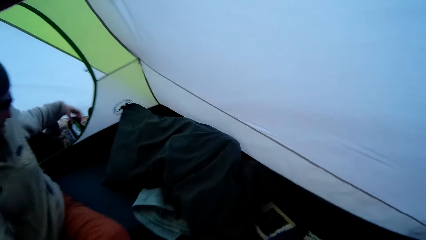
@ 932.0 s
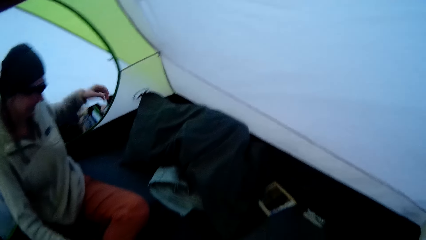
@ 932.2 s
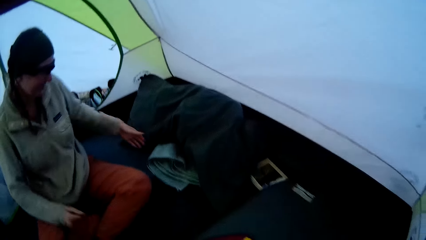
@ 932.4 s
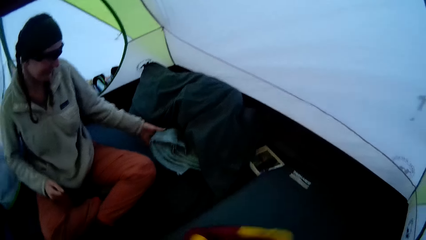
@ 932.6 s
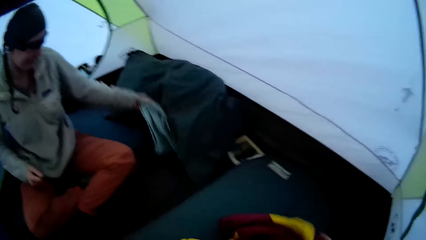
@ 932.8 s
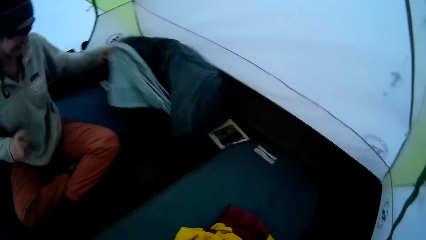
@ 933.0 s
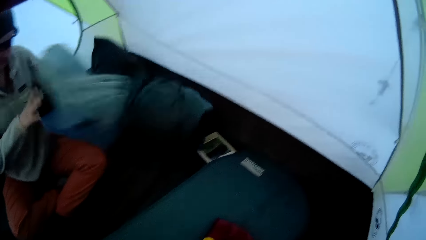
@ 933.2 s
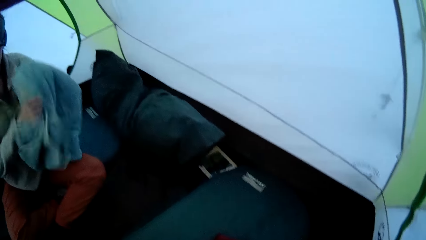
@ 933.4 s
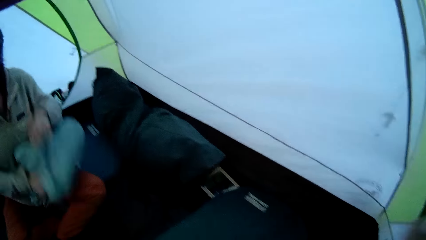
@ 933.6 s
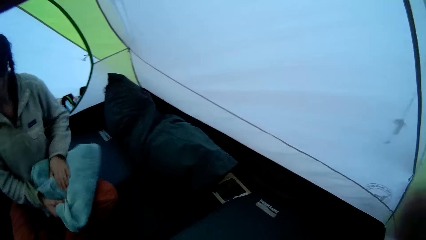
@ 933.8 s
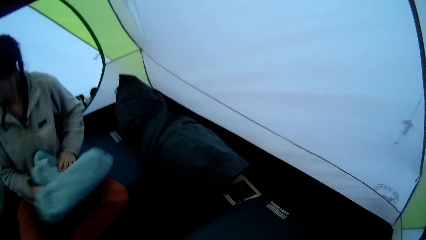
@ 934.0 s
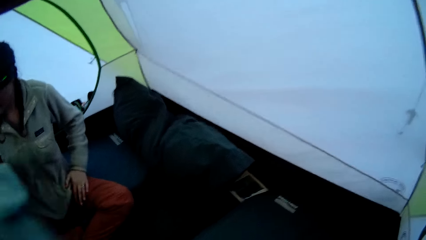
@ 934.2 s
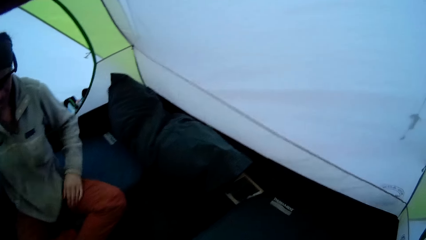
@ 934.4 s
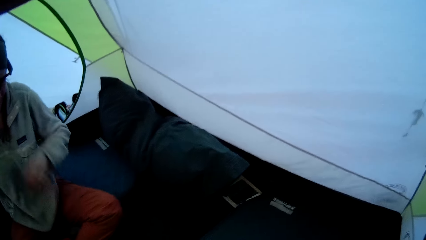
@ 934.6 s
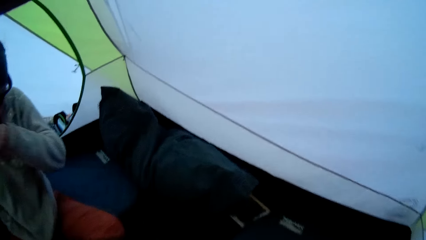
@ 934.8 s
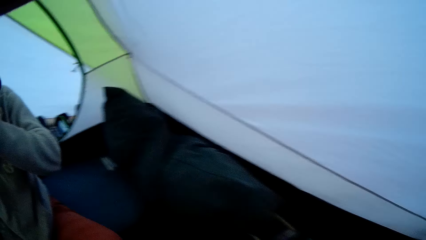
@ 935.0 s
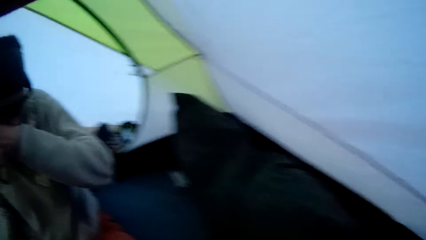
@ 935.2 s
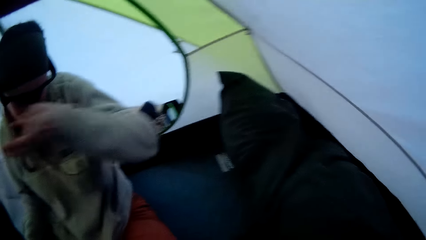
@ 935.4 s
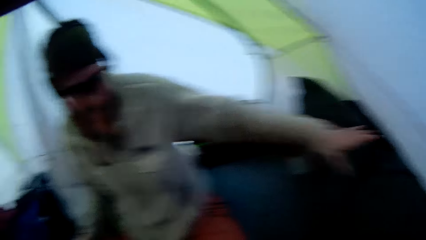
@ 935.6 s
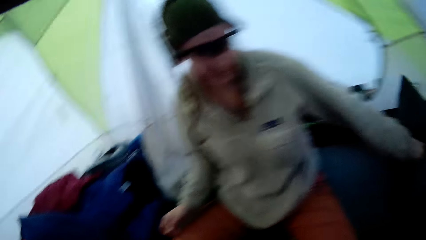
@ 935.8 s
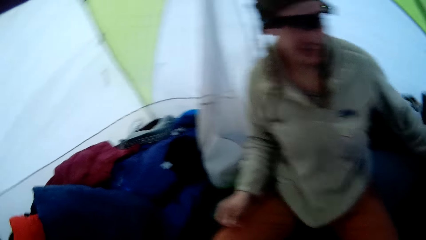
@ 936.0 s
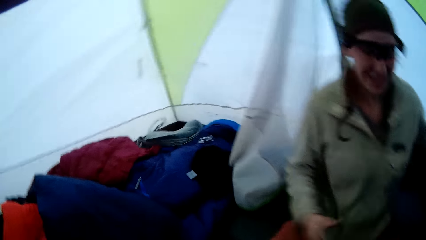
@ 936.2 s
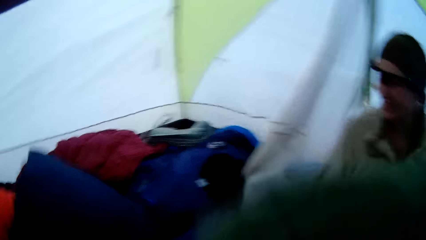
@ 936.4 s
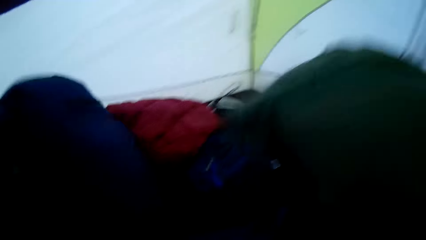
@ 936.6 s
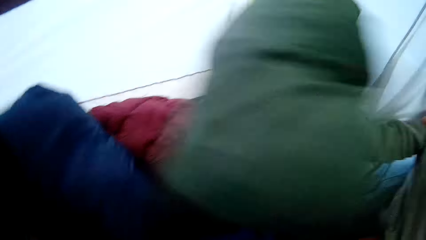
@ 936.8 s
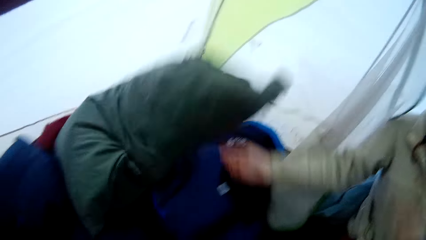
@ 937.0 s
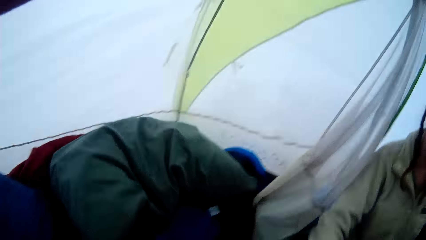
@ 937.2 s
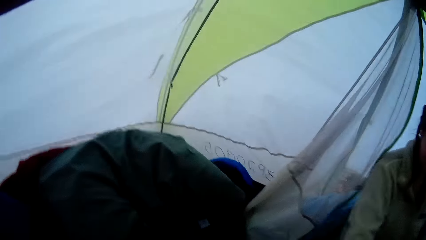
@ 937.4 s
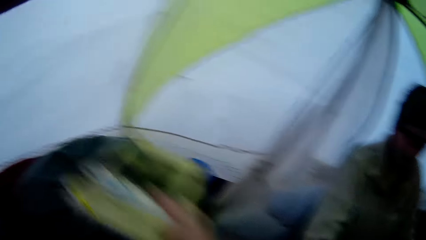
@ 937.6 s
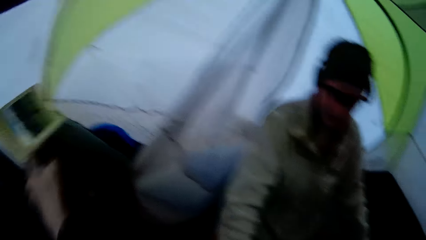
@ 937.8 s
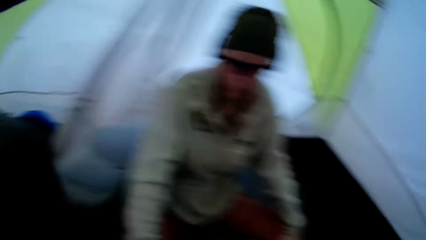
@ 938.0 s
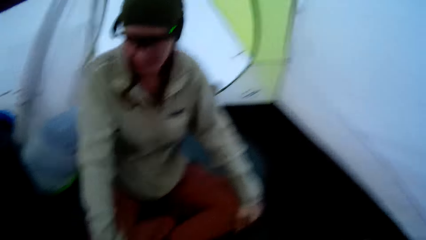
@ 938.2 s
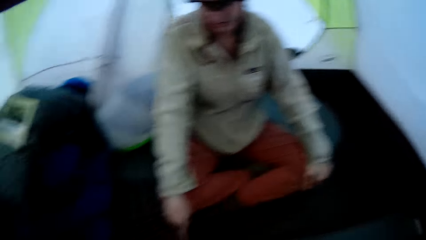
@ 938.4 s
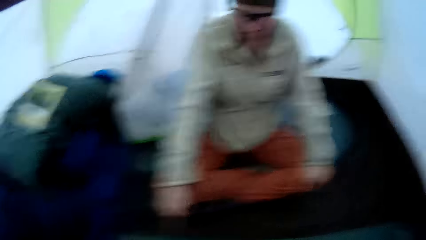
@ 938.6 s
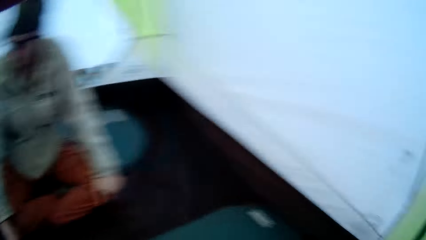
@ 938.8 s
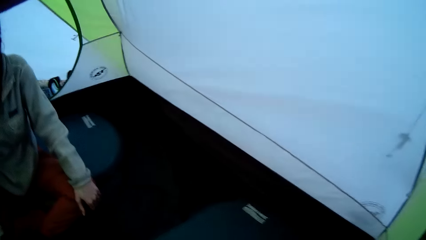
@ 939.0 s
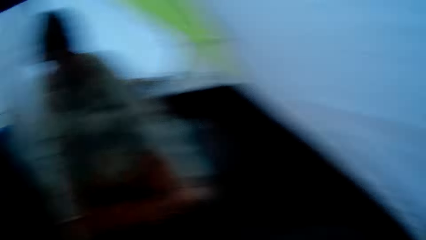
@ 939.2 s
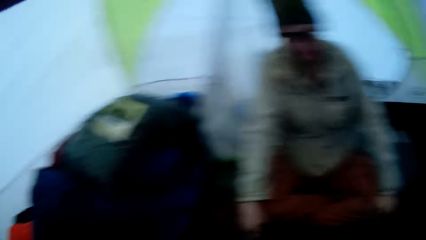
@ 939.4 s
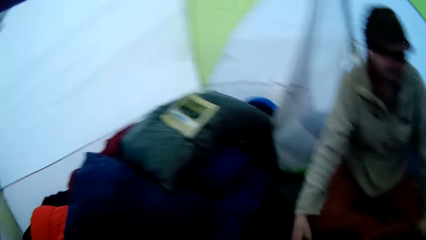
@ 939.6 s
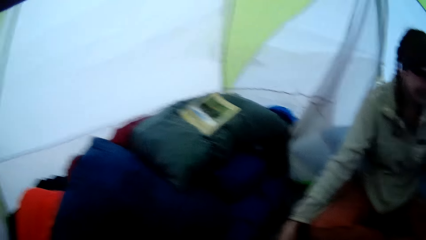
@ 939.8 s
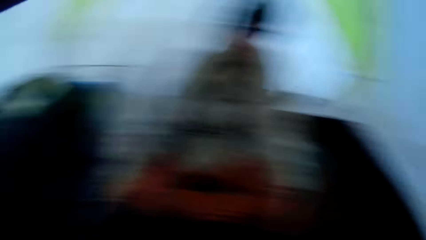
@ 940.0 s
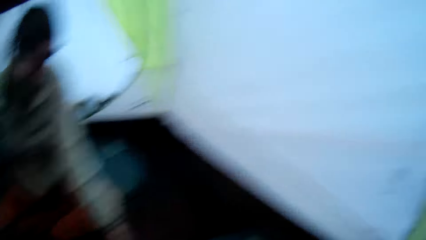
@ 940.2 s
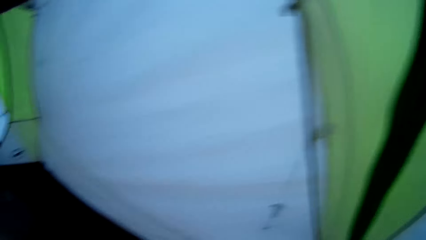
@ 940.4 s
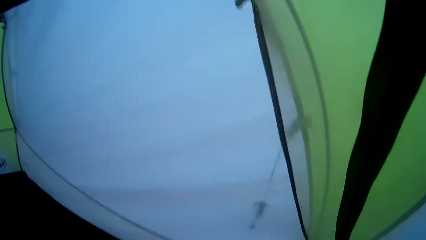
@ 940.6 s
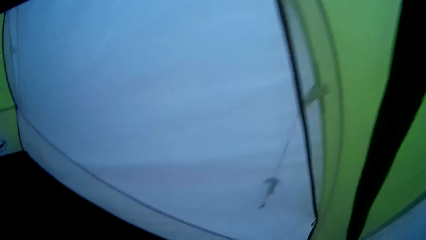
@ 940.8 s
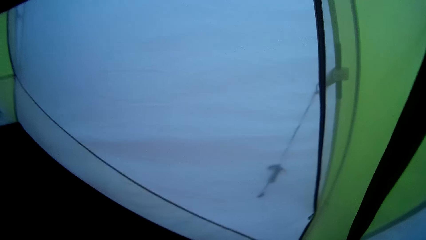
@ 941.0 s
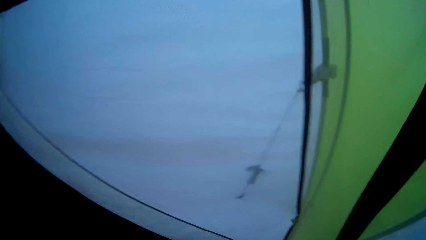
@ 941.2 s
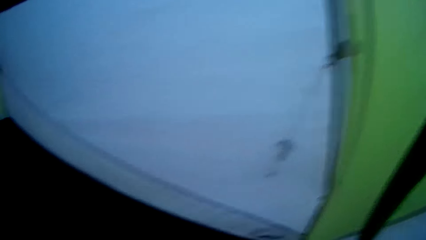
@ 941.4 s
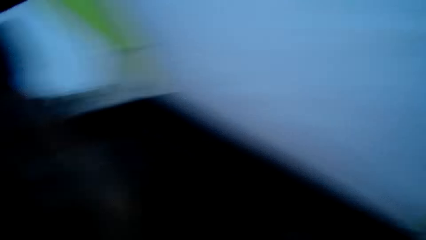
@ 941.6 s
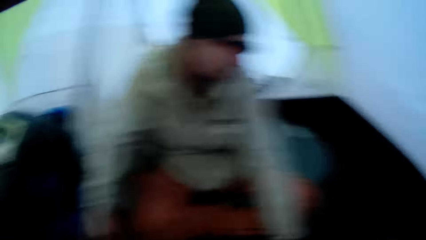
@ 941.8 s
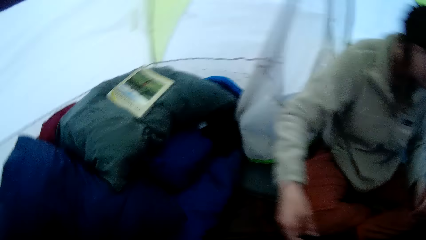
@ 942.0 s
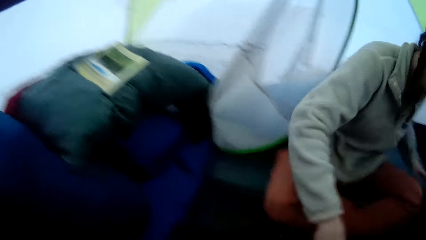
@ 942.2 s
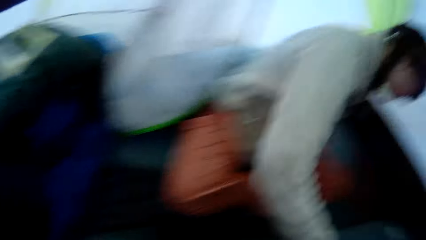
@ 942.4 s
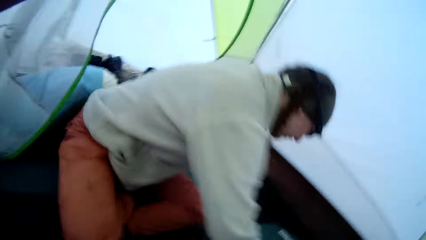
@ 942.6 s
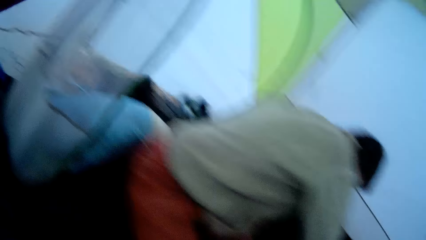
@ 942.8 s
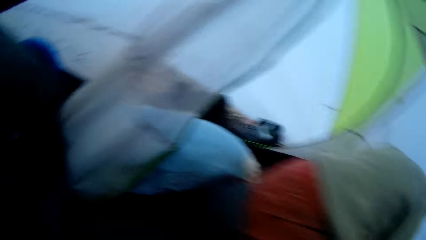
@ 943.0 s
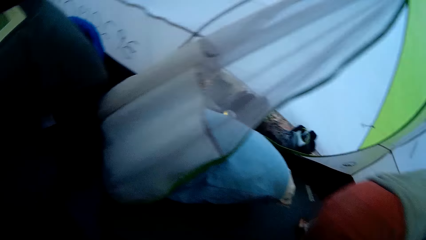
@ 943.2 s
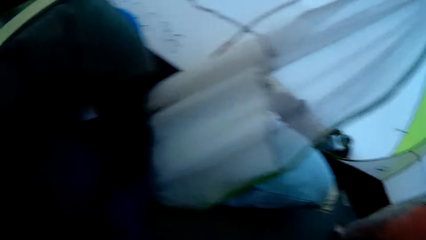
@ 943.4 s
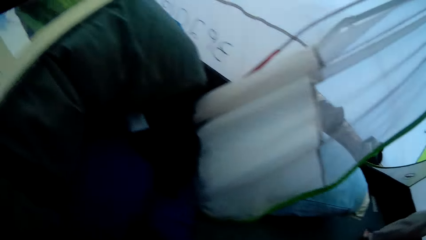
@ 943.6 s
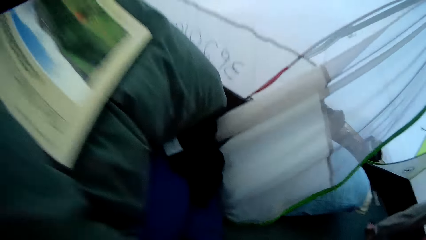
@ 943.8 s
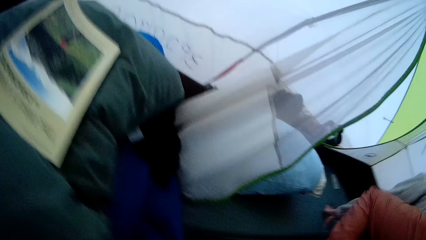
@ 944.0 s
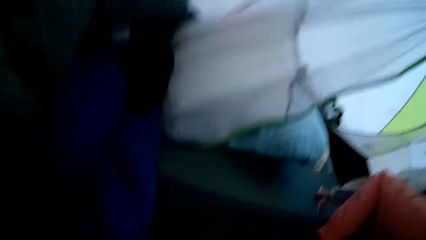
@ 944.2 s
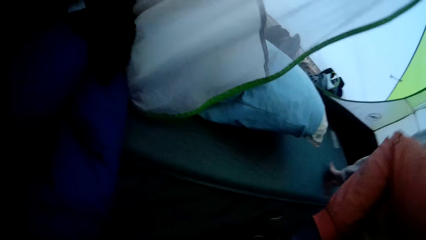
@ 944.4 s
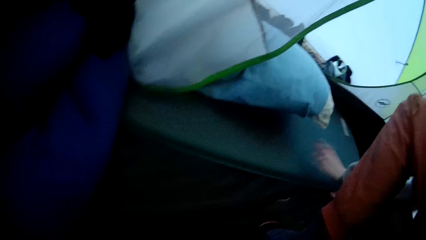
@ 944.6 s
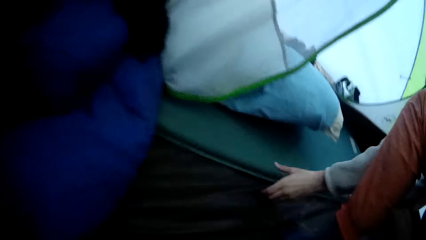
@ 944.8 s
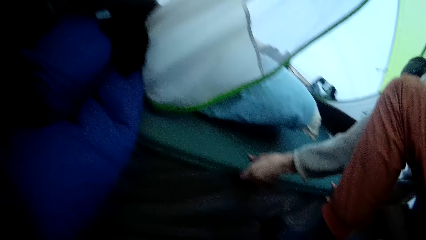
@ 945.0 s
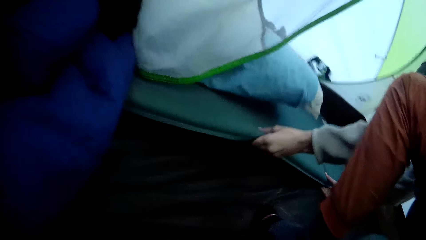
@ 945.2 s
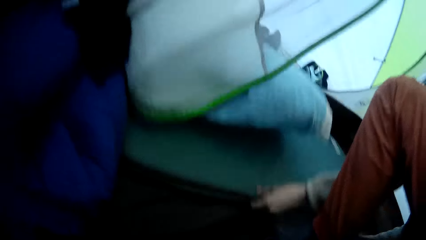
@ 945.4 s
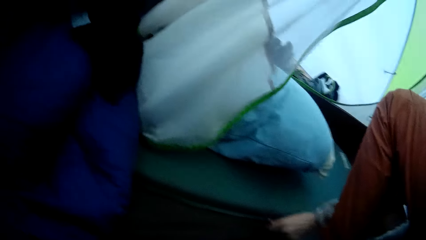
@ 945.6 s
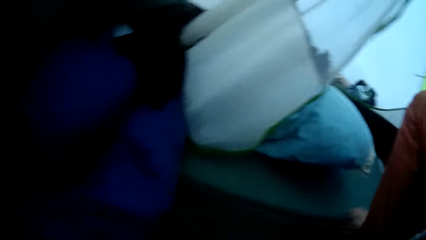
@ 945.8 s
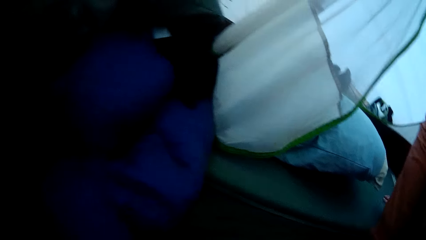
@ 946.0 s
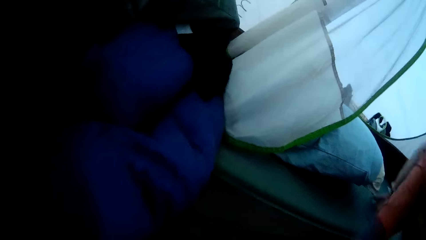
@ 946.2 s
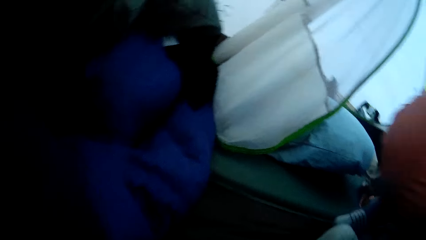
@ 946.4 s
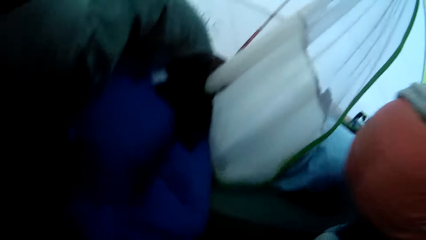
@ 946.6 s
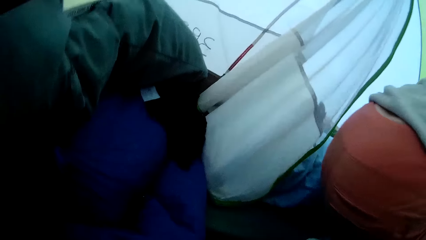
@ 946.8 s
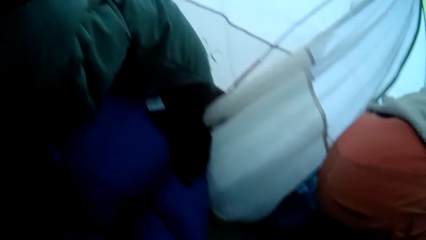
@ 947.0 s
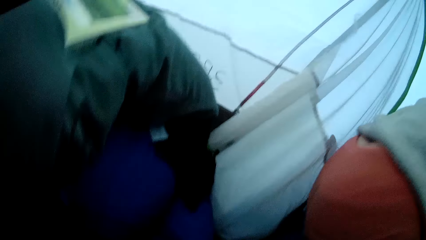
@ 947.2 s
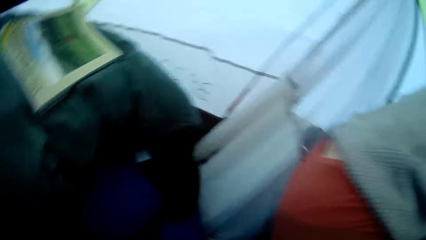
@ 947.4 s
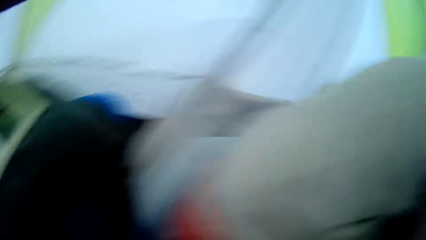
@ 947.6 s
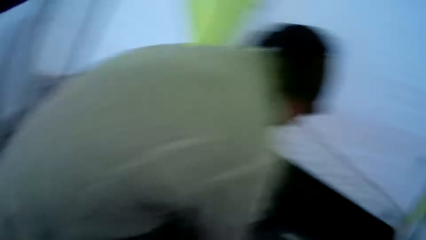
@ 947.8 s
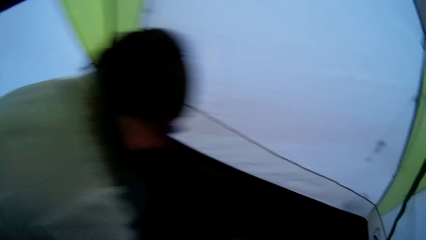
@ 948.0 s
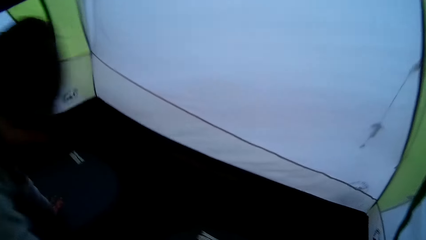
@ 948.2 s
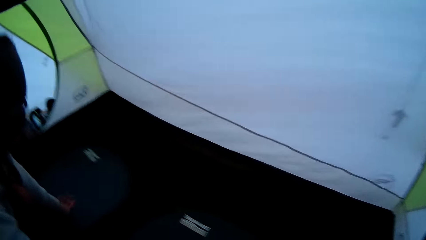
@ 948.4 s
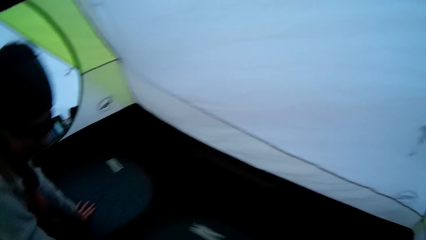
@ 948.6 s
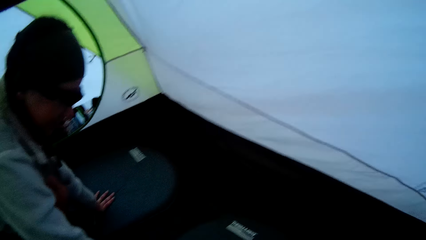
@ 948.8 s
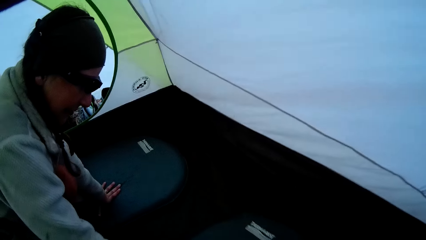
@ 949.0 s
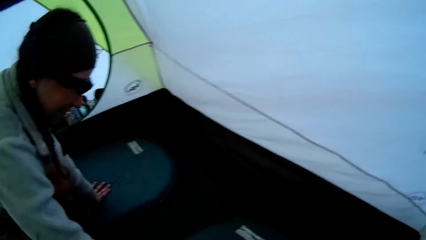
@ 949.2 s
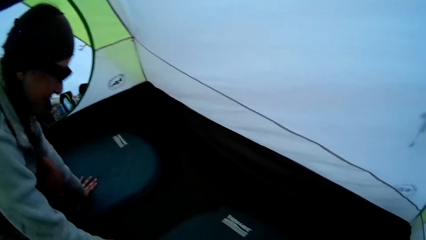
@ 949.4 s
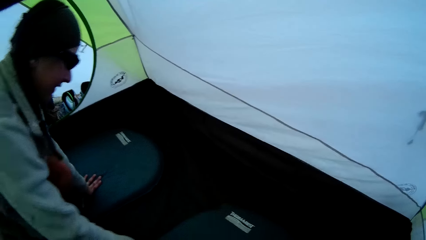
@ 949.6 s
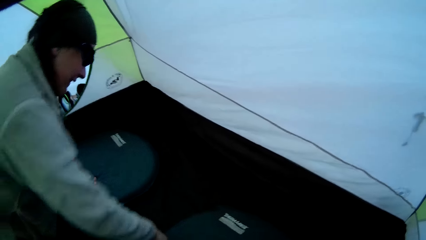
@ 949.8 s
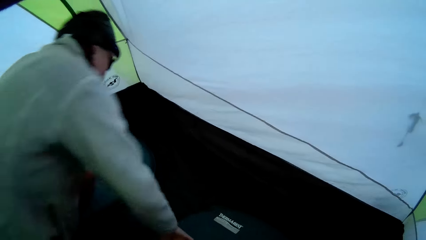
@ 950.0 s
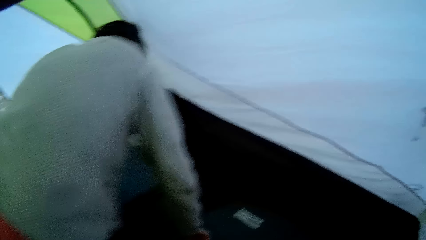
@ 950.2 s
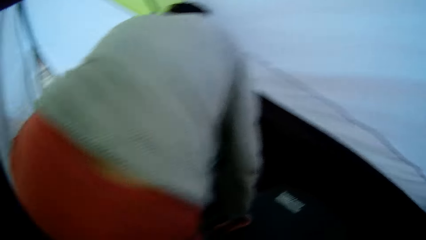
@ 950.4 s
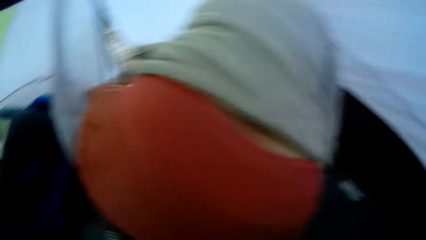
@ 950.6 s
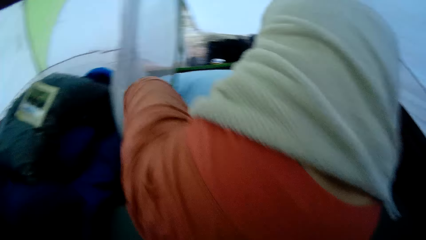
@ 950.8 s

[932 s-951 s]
A woman puts something out. She picks up a towel or bed sheet and holds the towel. The camera wearer puts the bed sheet away. The woman picks up a pillow, holds the pillow, drops the pillow, and puts the pillow away. The camera wearer throws a book. They drop a paper. They push the mattress. The woman holds the sleeping mat.
